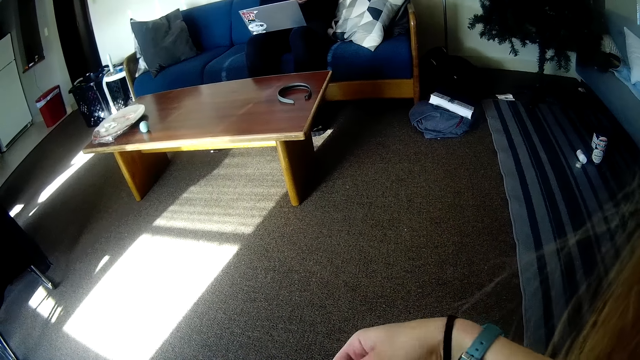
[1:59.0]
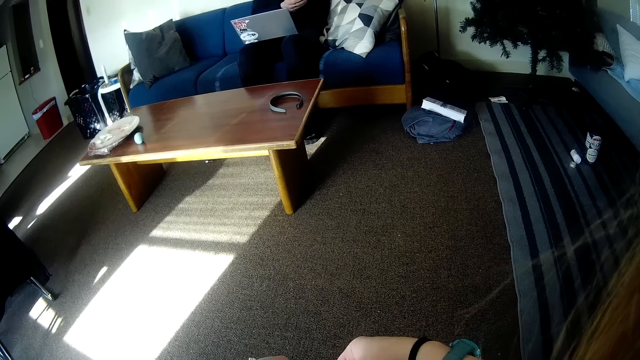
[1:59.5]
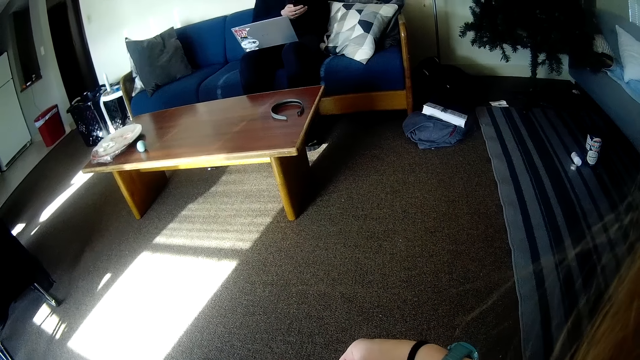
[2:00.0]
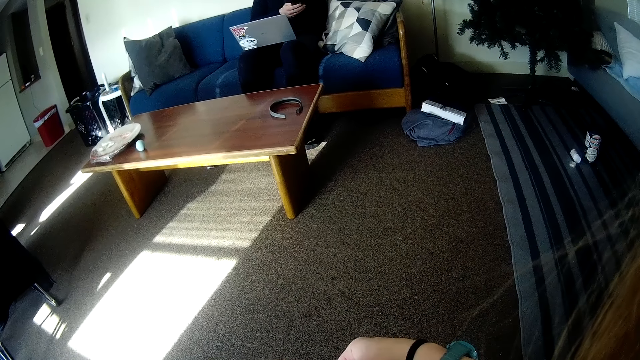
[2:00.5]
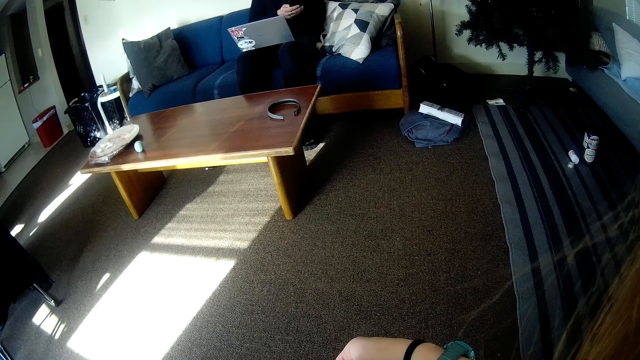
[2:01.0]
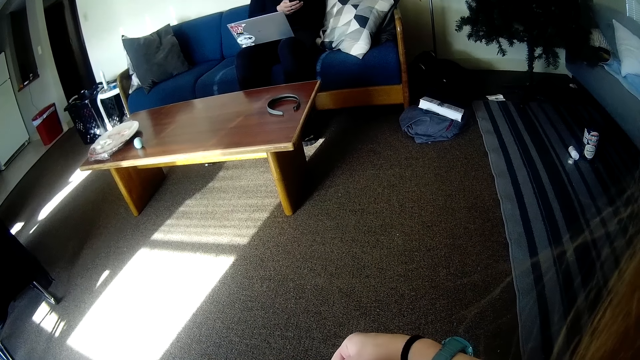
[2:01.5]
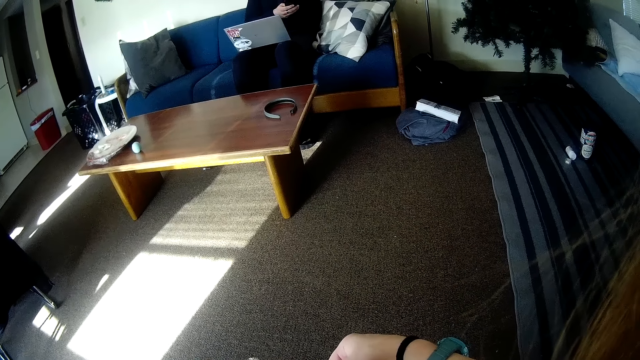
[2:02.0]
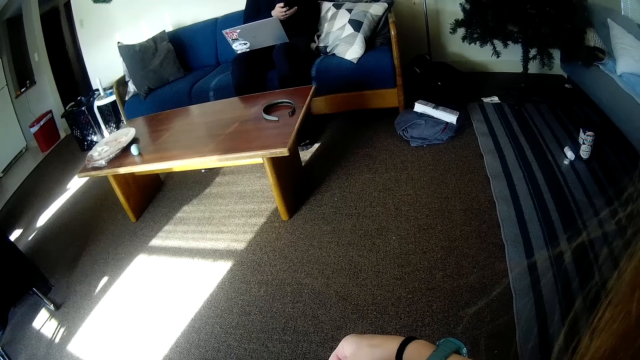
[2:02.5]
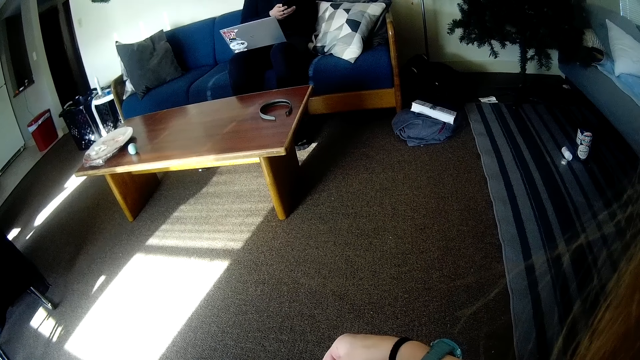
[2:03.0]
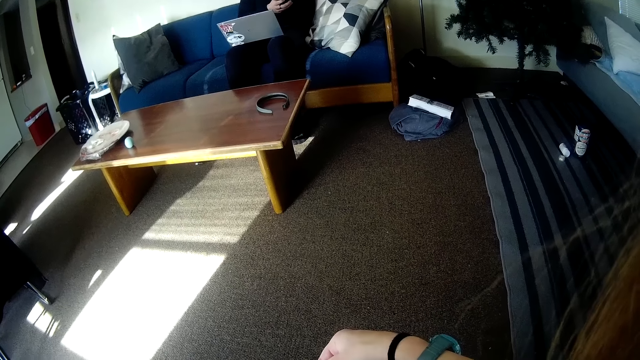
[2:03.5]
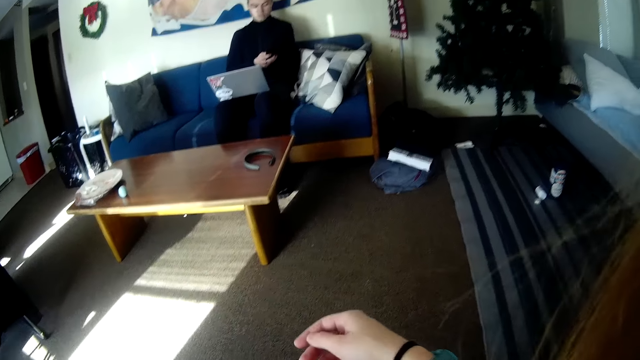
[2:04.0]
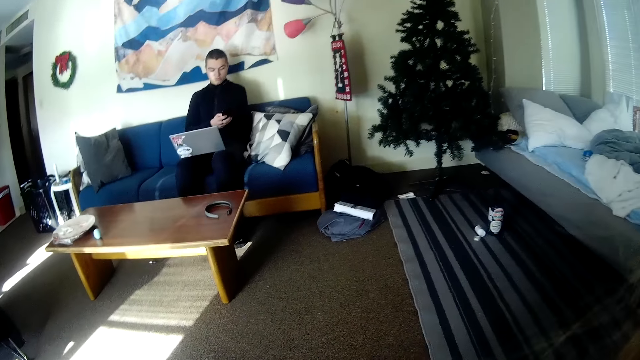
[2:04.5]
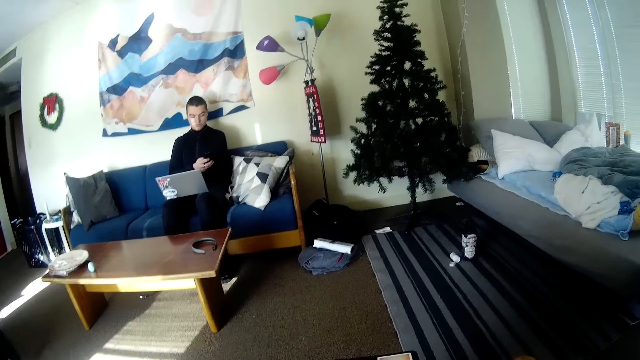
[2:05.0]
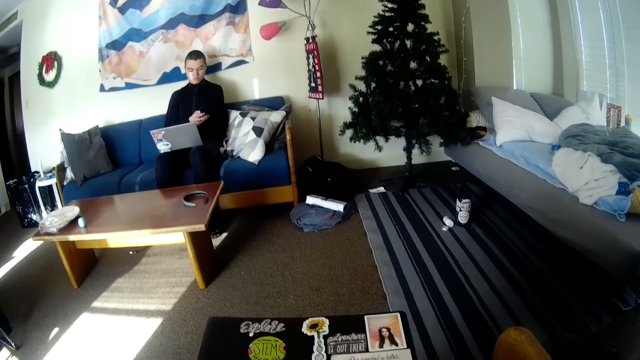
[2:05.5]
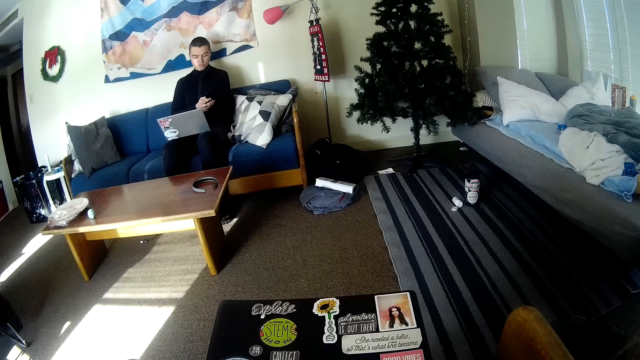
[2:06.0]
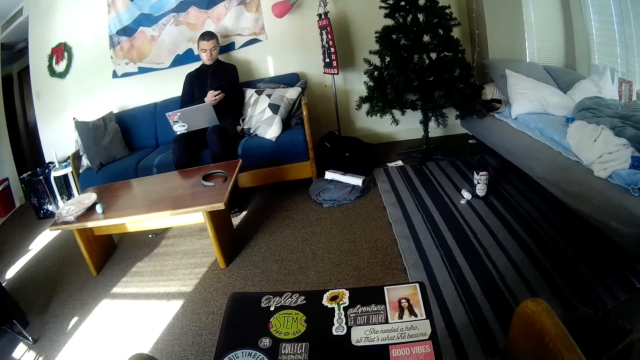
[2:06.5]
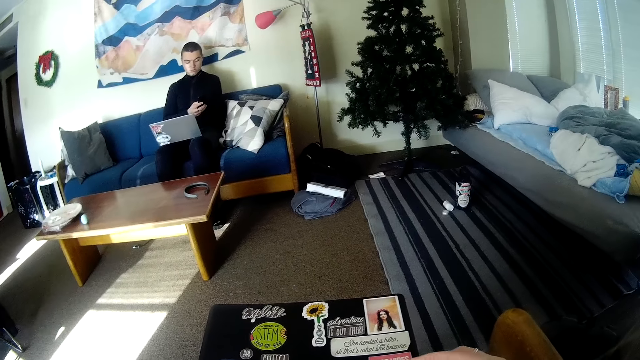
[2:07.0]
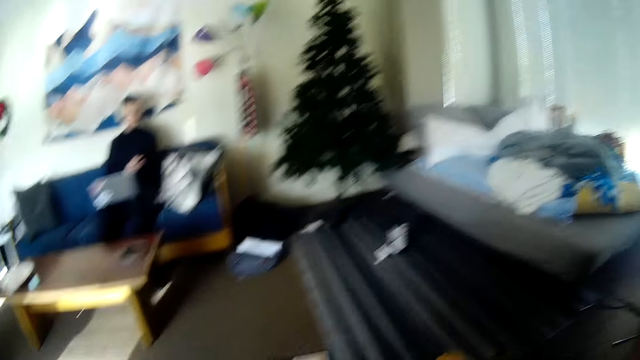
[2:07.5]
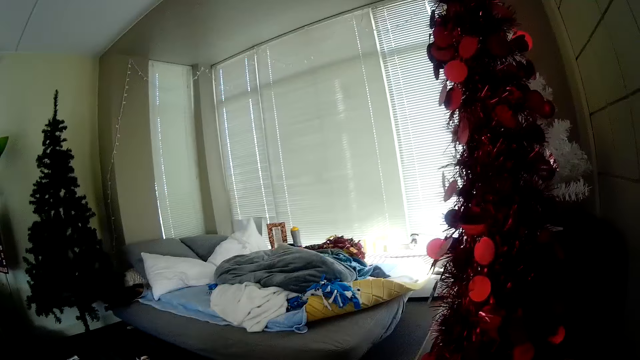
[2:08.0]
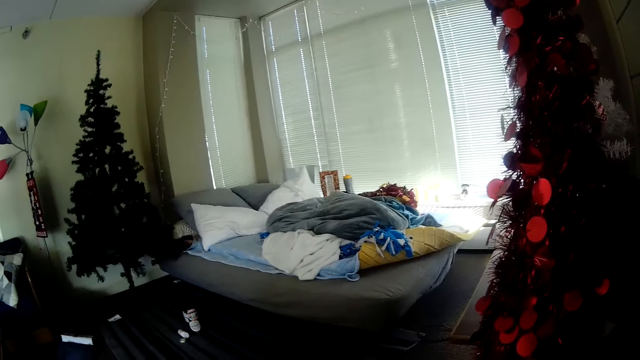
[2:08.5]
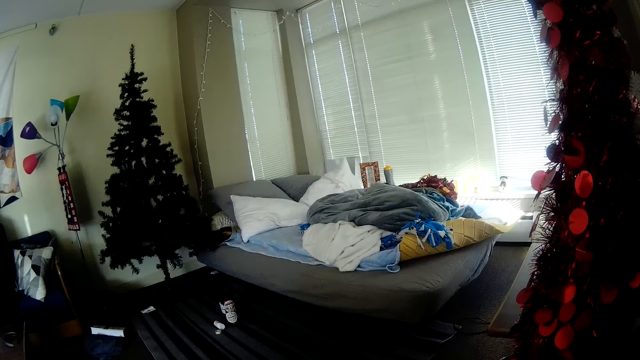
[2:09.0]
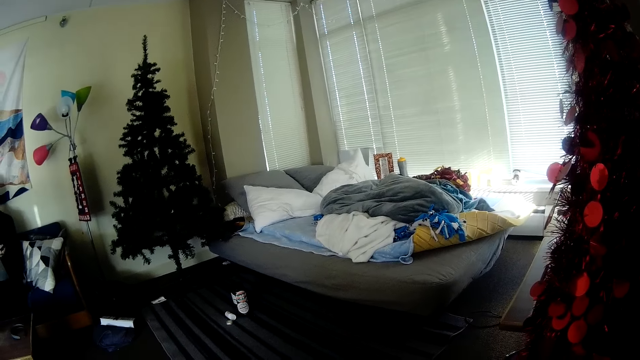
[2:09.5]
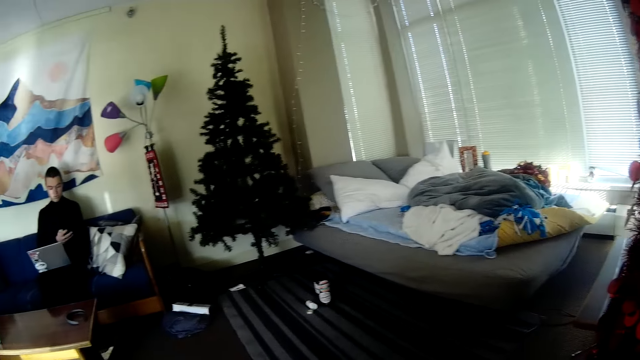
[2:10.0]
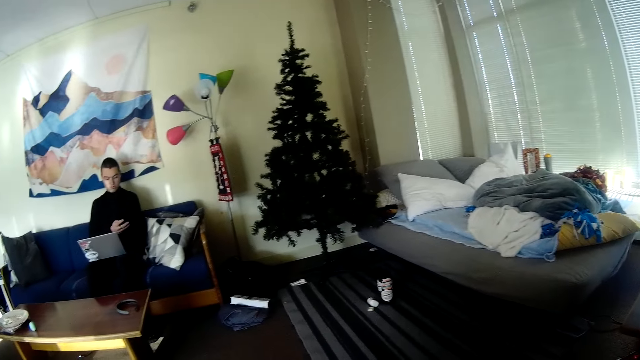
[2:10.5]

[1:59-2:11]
The camera wearer touches the book on her lap with her right hand. She takes her left hand off the book. A person operates his phone. The camera wearer looks around the room.

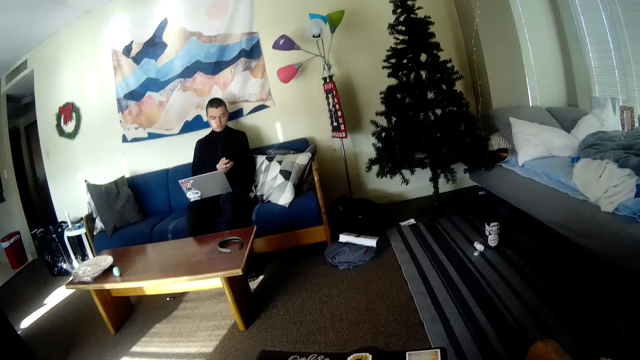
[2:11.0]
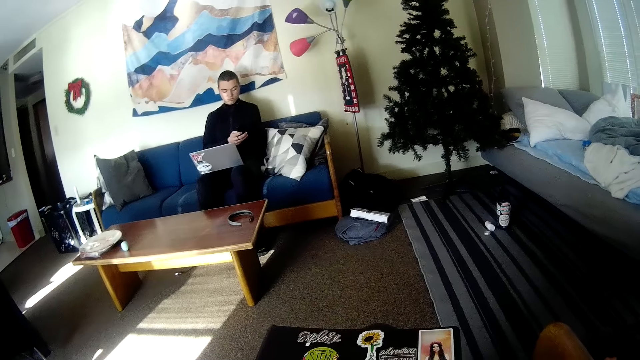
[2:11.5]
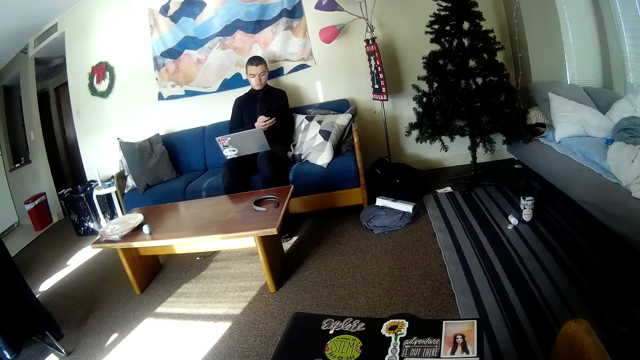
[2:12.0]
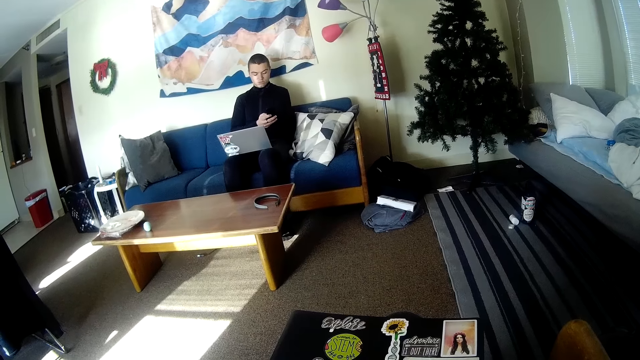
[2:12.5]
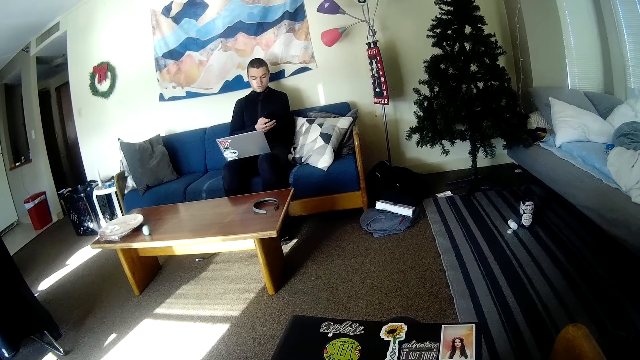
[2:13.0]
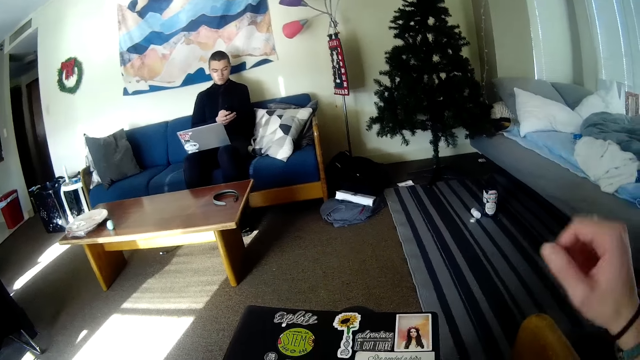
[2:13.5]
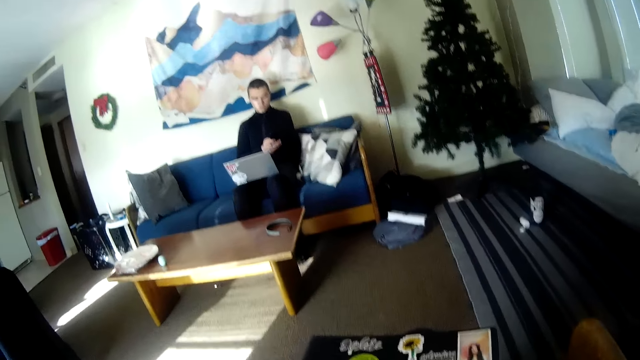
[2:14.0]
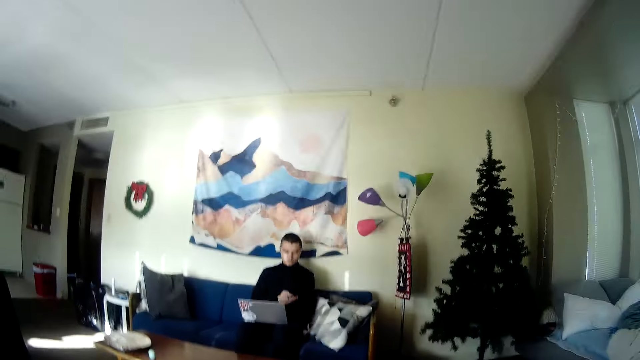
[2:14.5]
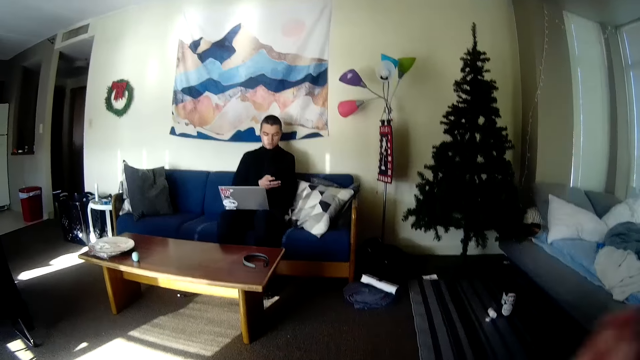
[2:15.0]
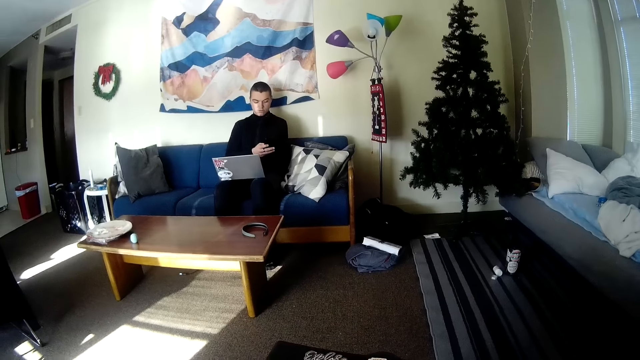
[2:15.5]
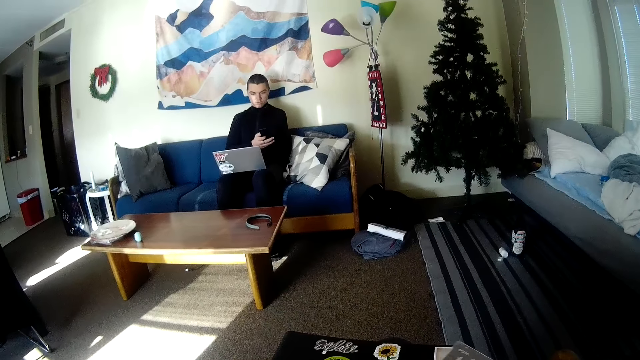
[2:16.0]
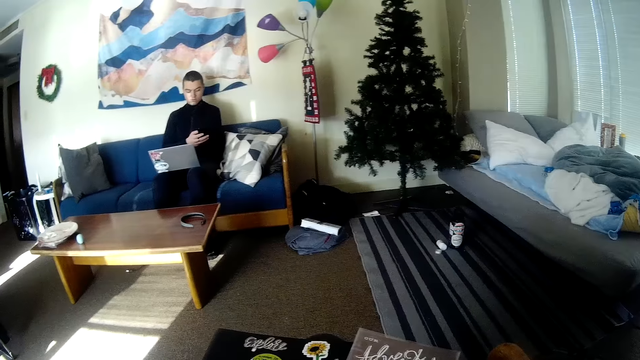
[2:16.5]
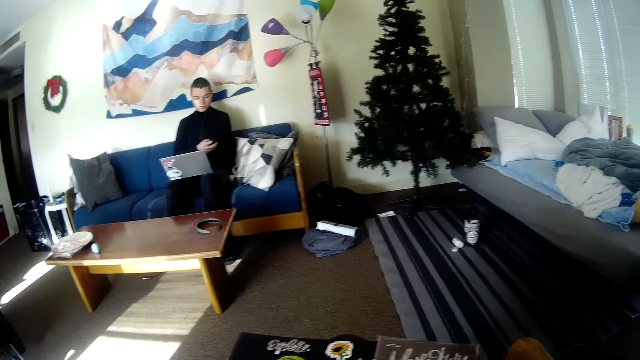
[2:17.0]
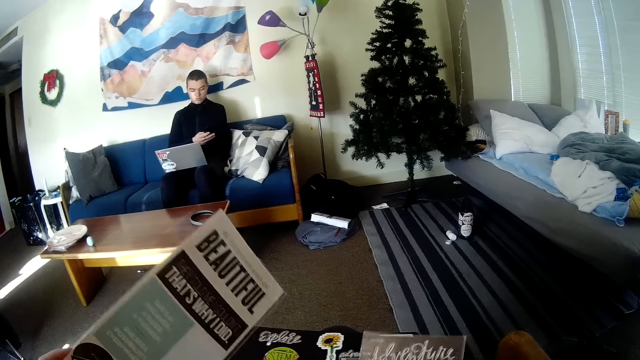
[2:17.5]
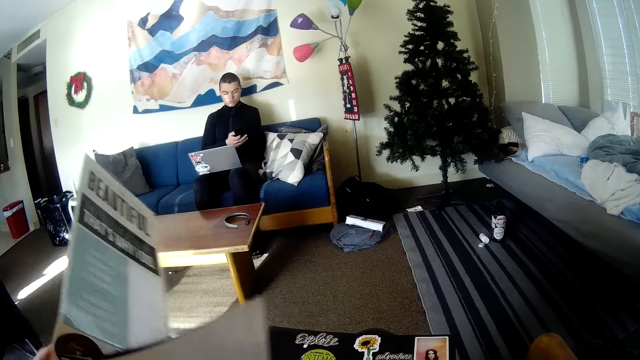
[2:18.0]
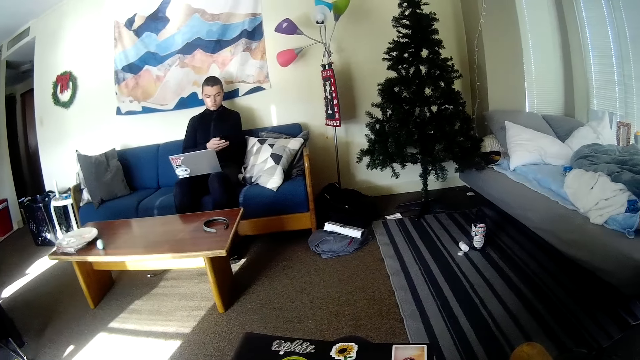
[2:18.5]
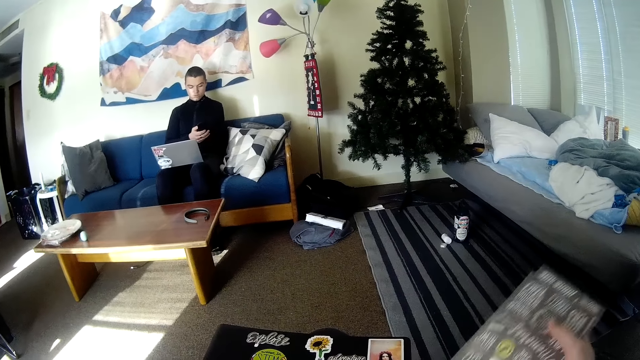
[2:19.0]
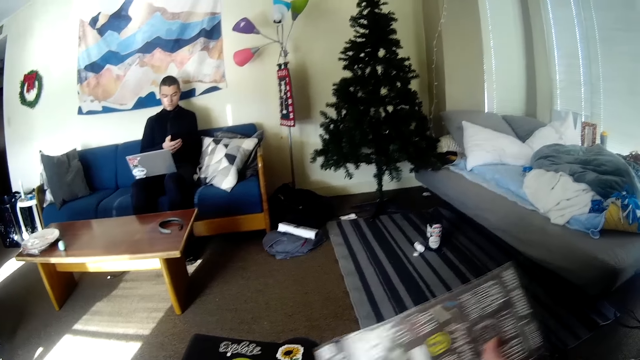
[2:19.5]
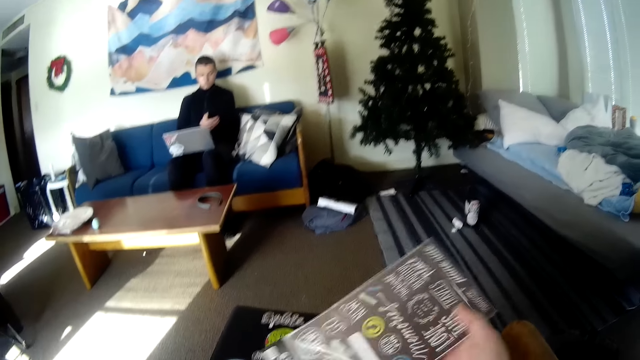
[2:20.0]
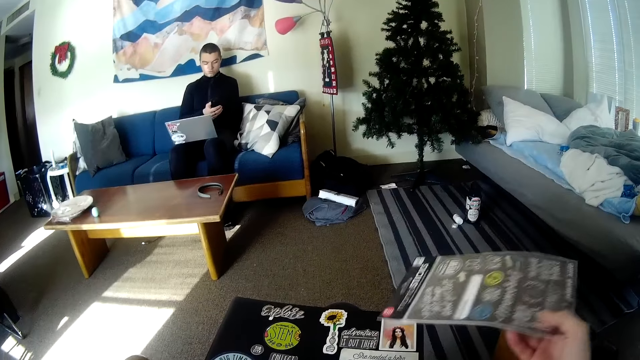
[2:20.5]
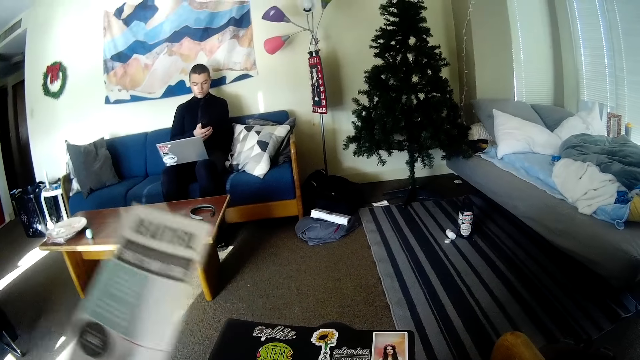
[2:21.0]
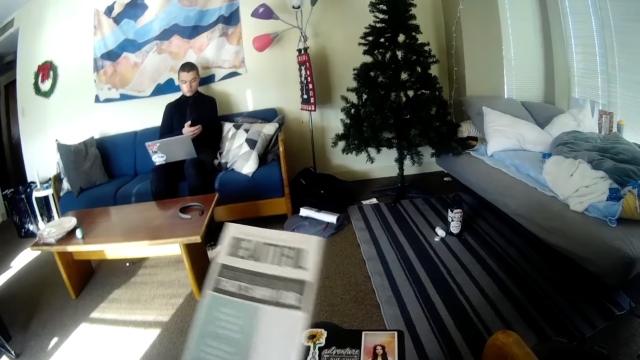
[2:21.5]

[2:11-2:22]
A person operates his phone. The camera wearer lifts her hand up. She touches her head with her right hand. She adjusts the camera. The person operates his phone. The camera wearer raises stickers or paper with her left hand. She puts the paper down. She lifts the booklet on her right hand up. She passes the stickers into her right hand. She holds a sticker in her left hand.
